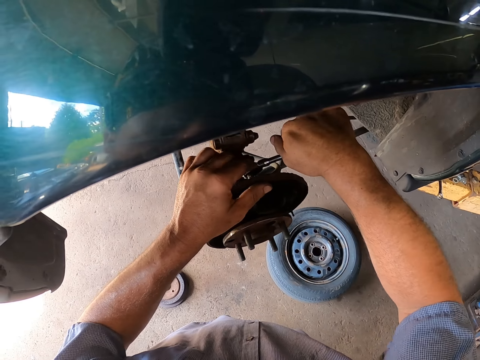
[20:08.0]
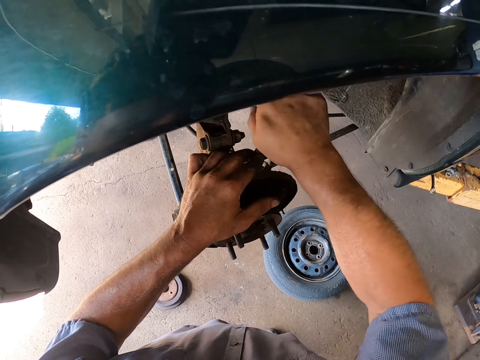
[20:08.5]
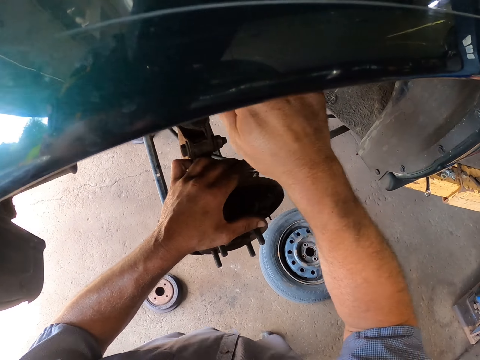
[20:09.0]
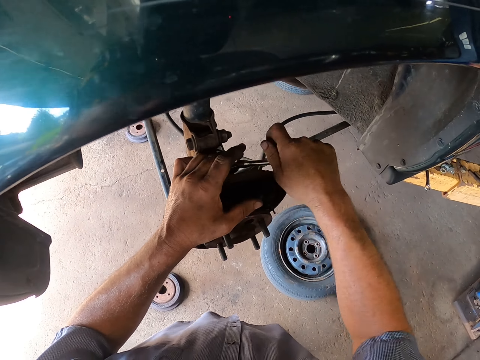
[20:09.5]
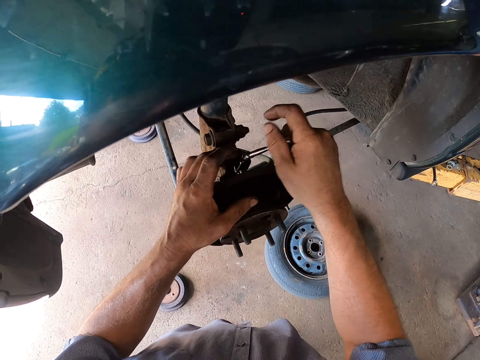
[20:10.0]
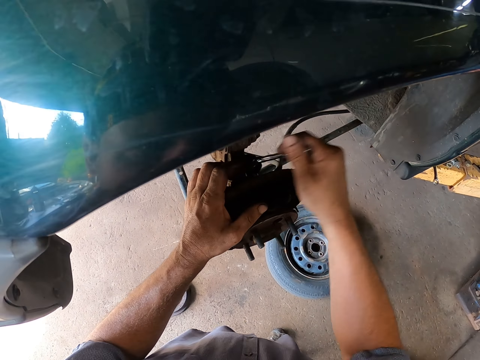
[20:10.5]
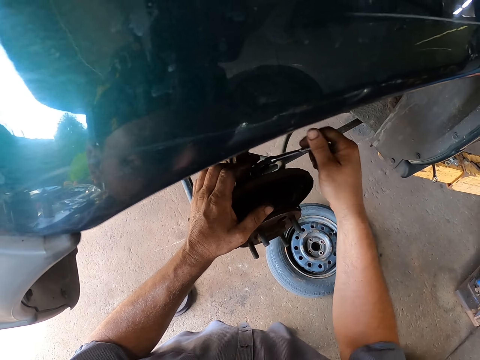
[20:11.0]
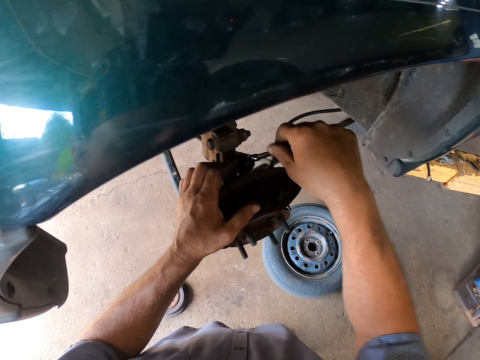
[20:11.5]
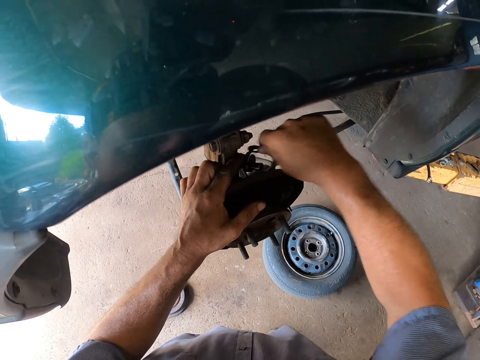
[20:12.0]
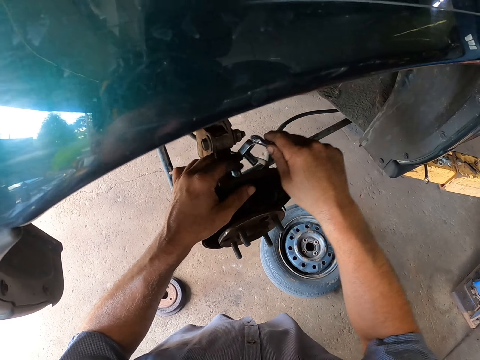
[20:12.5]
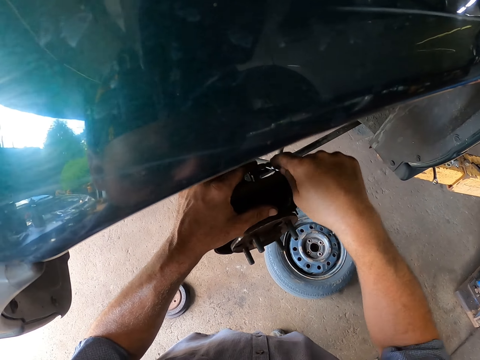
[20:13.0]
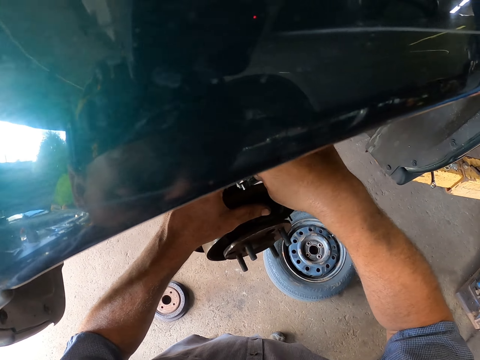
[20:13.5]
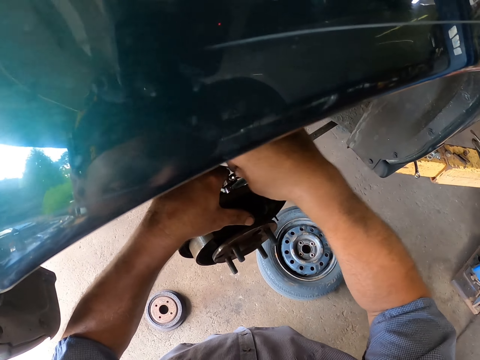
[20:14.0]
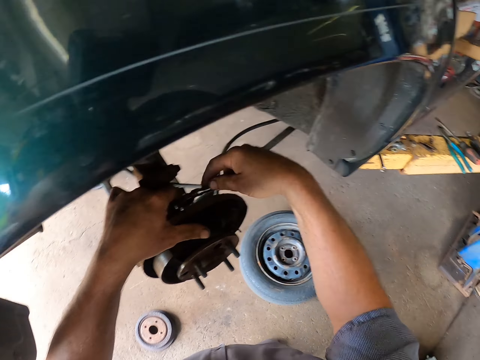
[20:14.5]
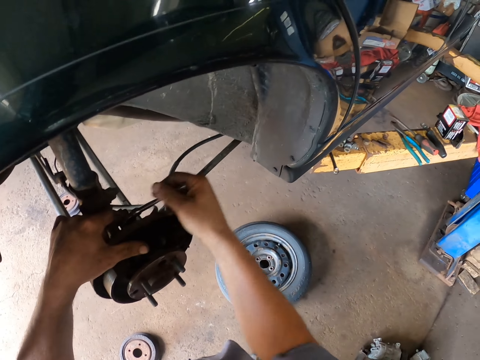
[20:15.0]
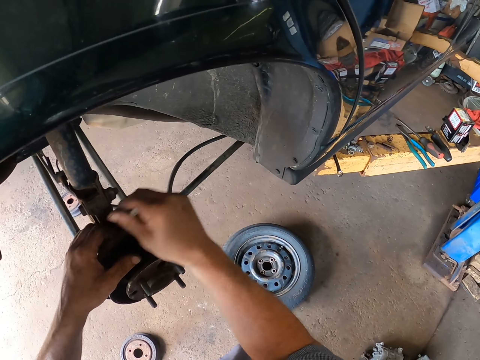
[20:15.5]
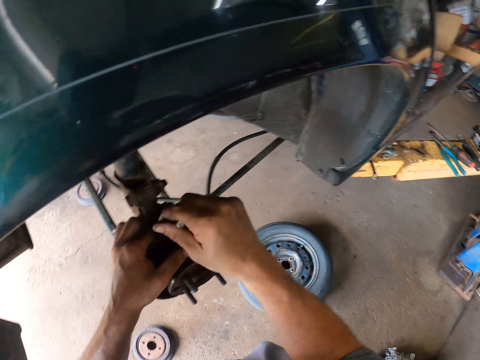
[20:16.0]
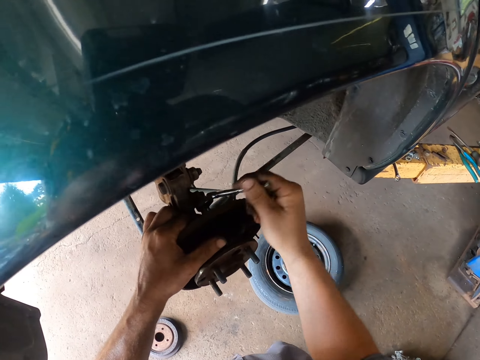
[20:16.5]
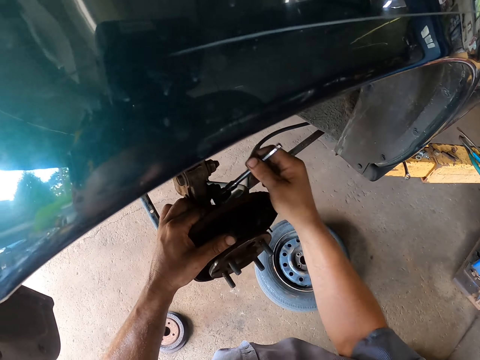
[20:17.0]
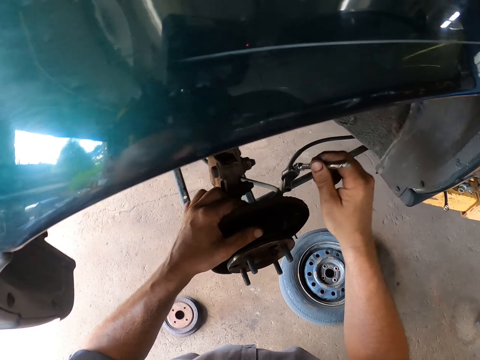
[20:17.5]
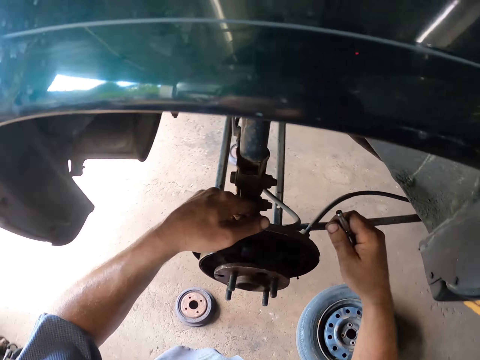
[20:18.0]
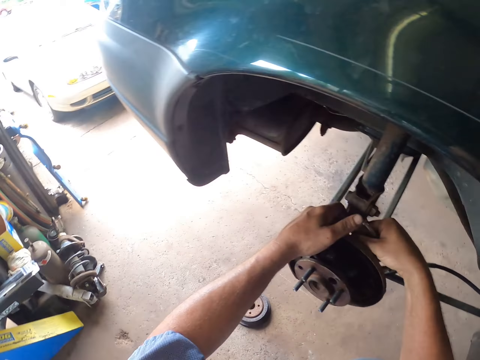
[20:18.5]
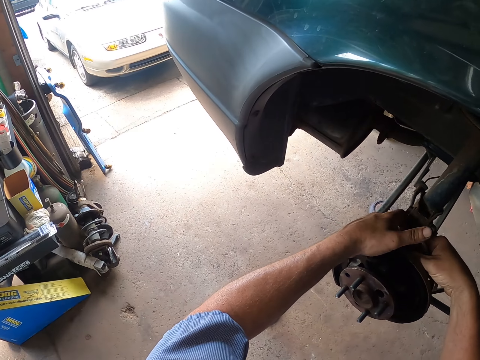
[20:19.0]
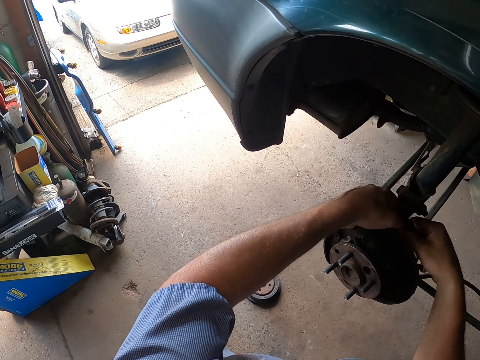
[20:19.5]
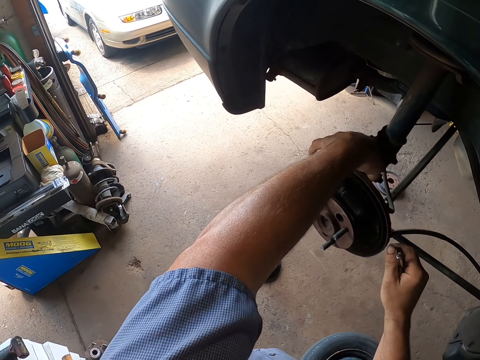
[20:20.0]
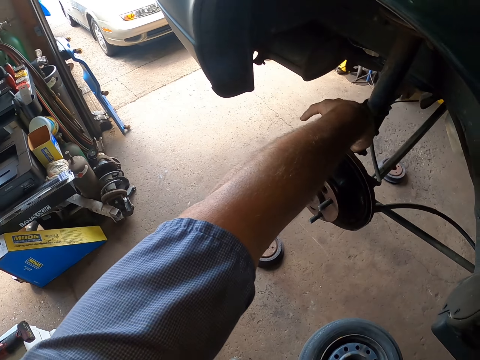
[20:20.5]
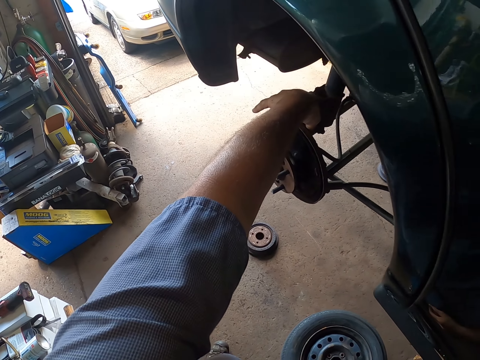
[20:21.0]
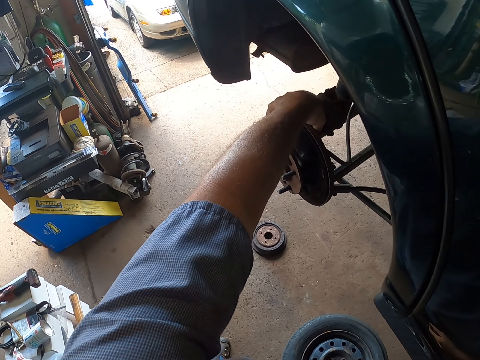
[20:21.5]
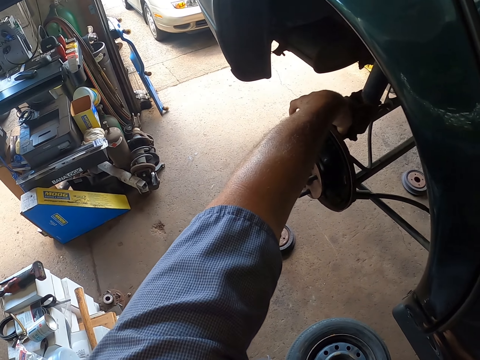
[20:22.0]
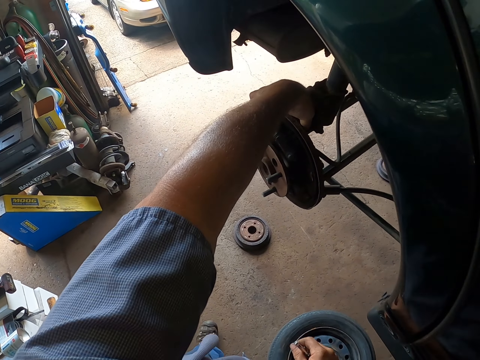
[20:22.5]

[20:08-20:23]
The camera wearer removes the bolt with hands.

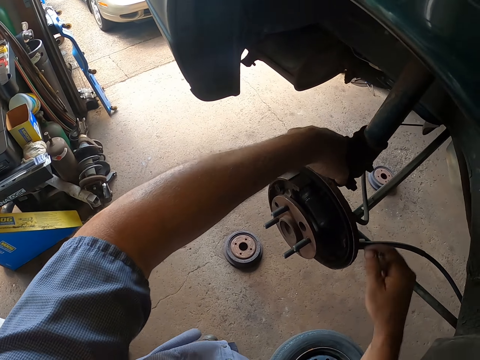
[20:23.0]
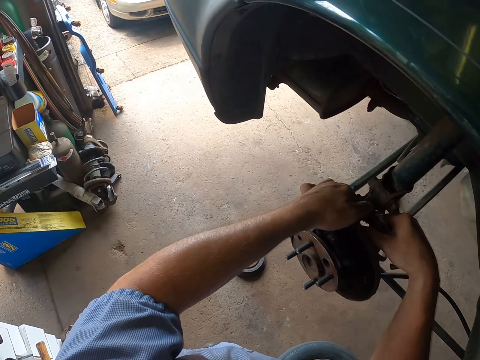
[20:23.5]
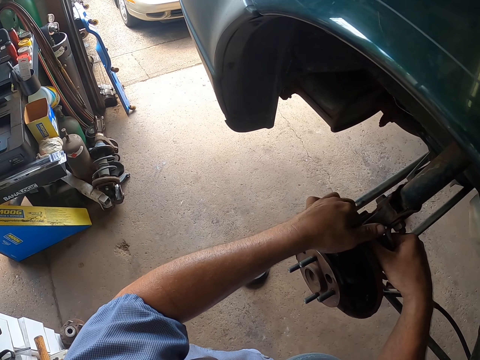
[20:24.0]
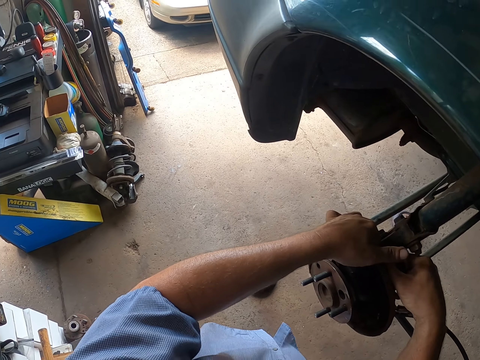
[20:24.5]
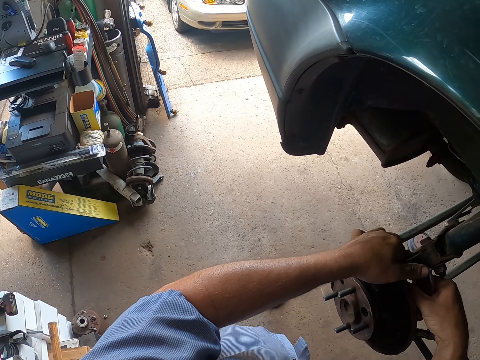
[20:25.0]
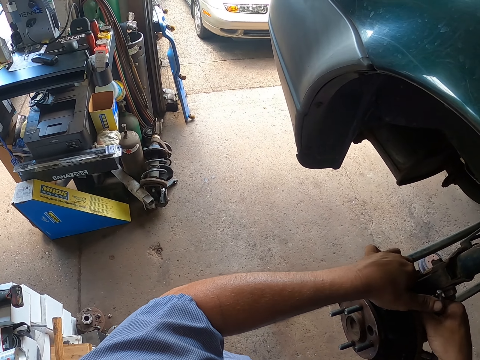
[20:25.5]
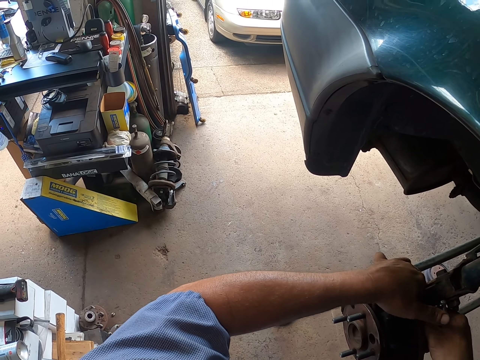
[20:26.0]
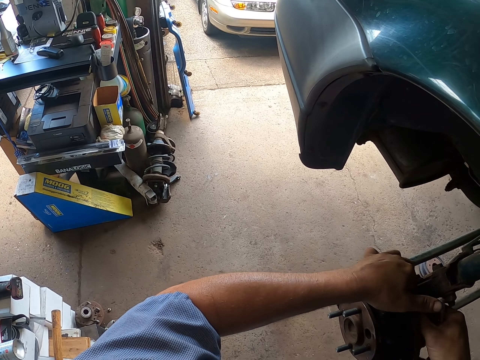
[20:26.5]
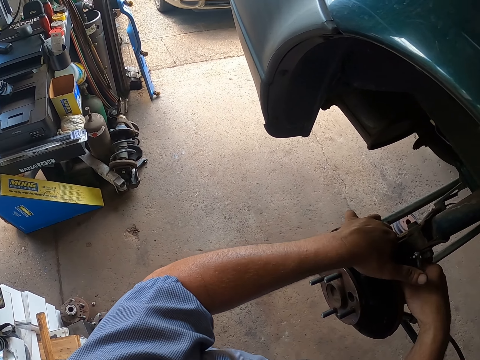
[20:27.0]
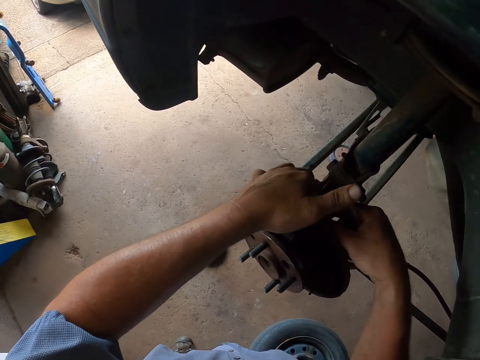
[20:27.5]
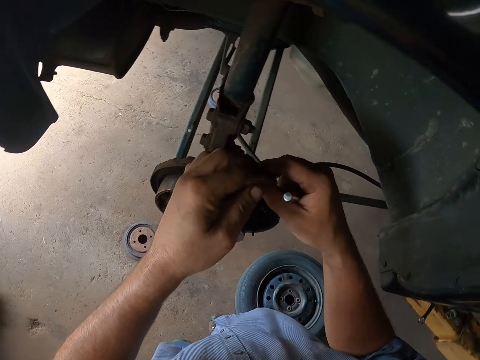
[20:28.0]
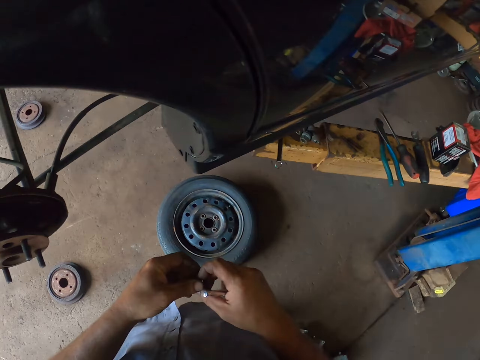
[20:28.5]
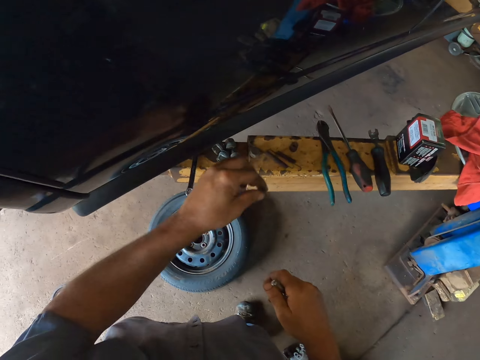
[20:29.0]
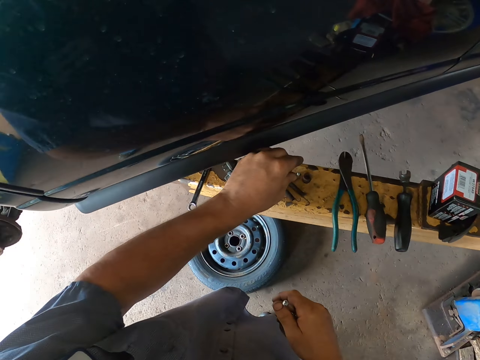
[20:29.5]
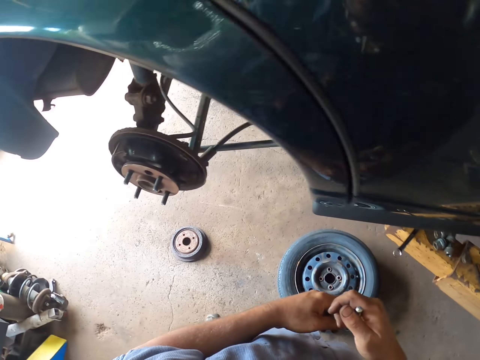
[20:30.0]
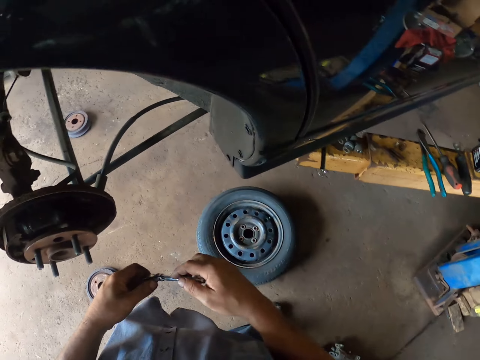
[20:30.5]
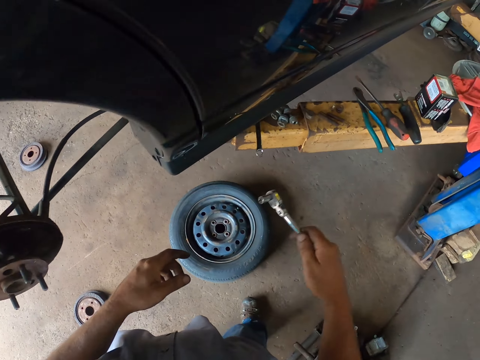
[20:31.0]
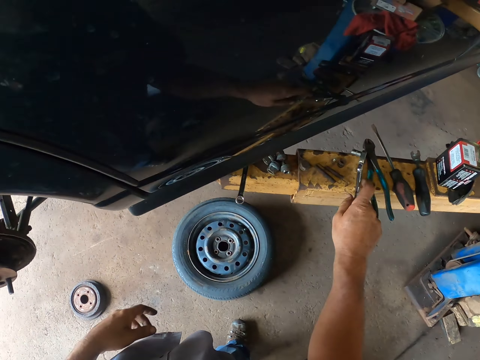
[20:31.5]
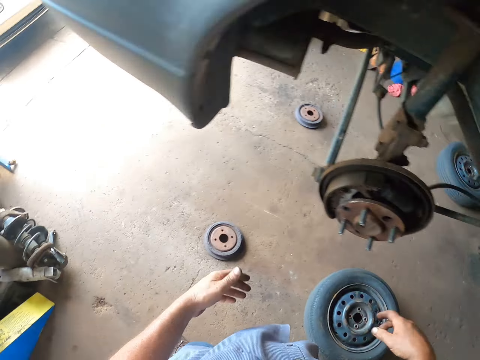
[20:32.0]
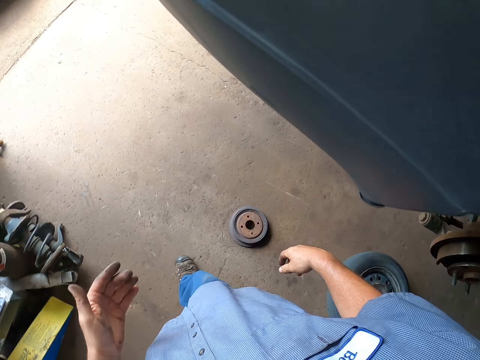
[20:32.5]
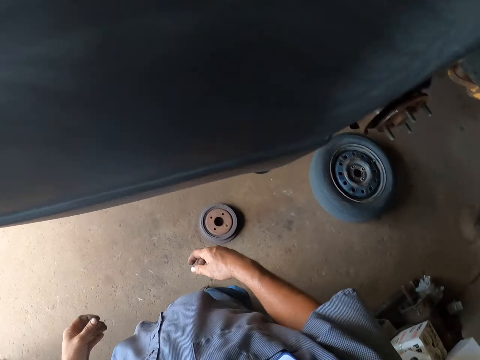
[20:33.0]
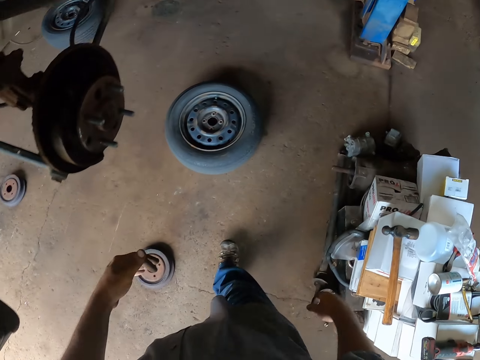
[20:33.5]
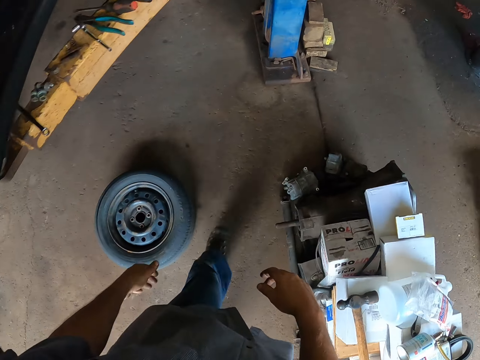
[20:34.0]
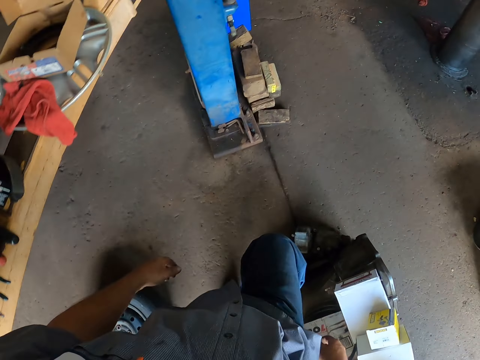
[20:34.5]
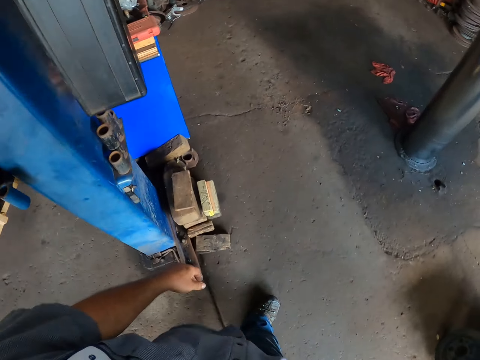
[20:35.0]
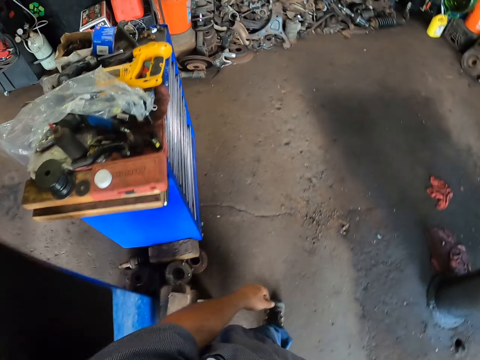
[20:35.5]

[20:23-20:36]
The camera wearer places the bolt on the lift arm. They place the ratchet on the lift arm, put the spanner on the wooden rail and walk around the workshop.
